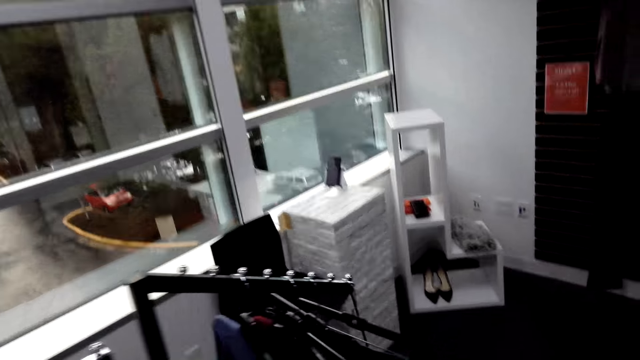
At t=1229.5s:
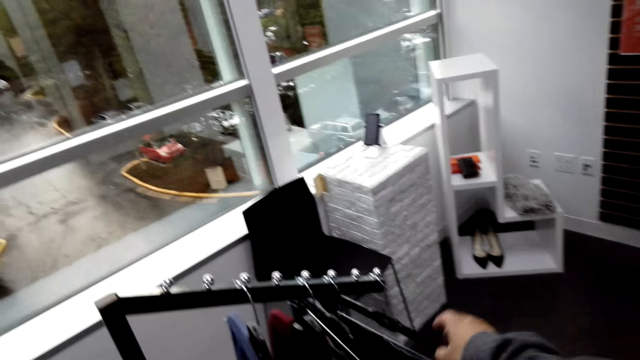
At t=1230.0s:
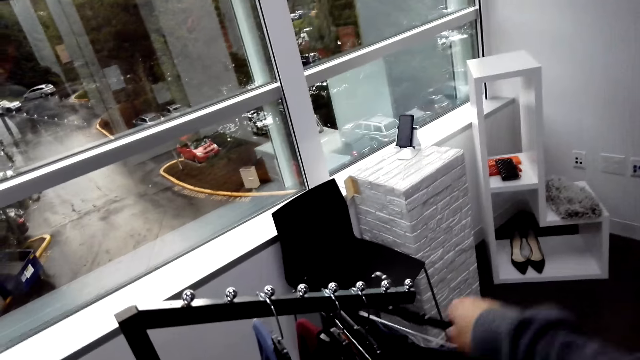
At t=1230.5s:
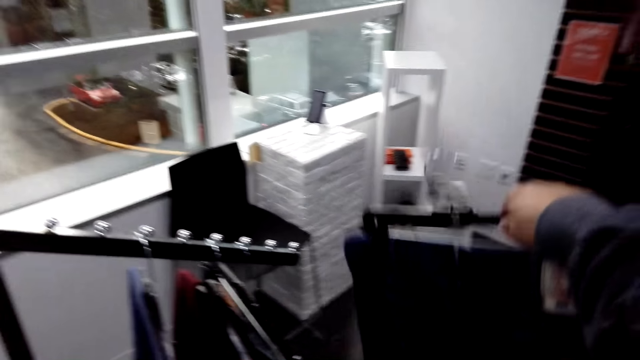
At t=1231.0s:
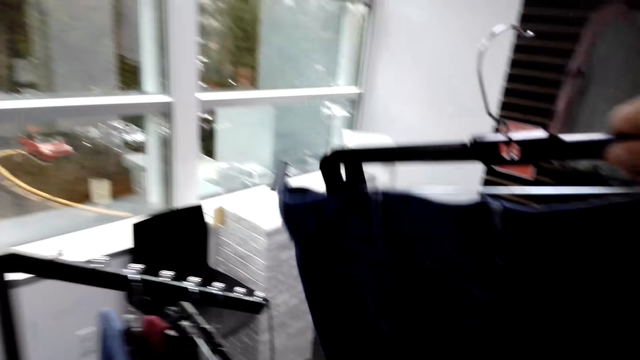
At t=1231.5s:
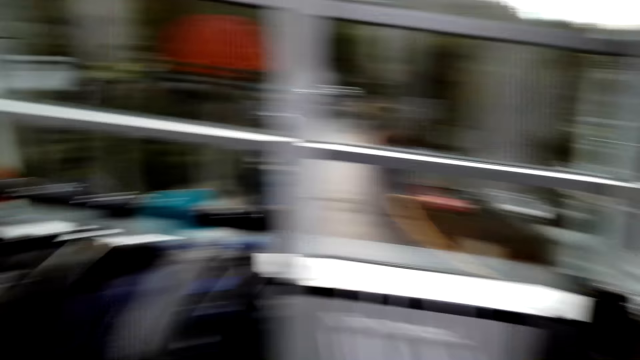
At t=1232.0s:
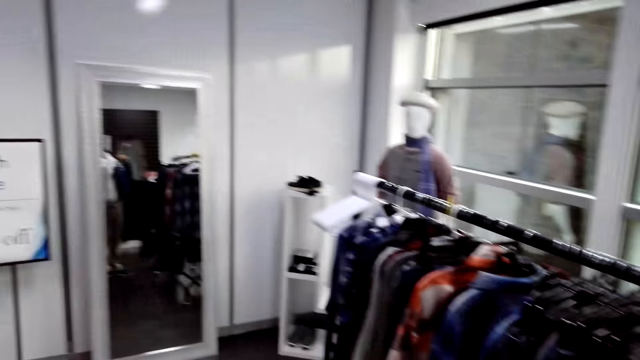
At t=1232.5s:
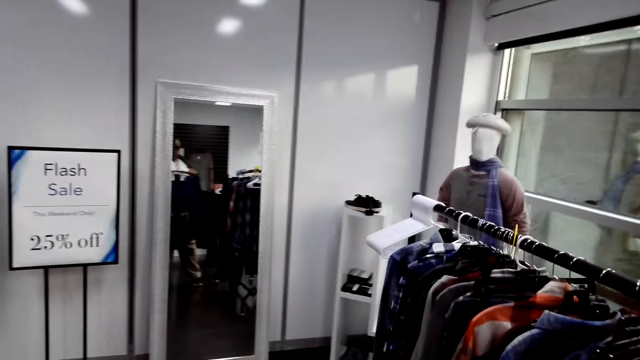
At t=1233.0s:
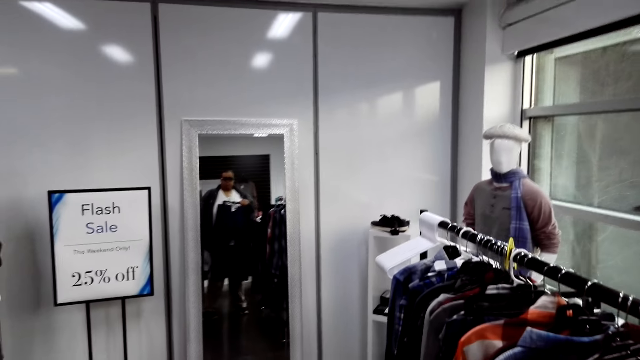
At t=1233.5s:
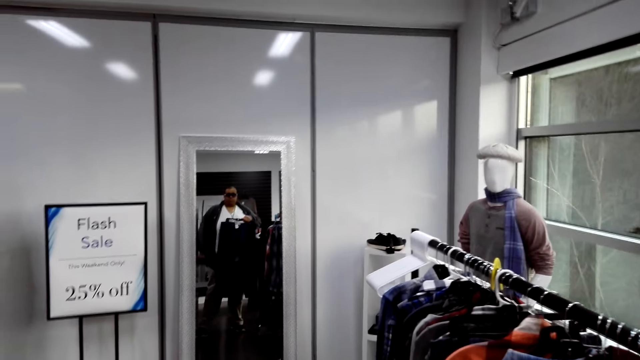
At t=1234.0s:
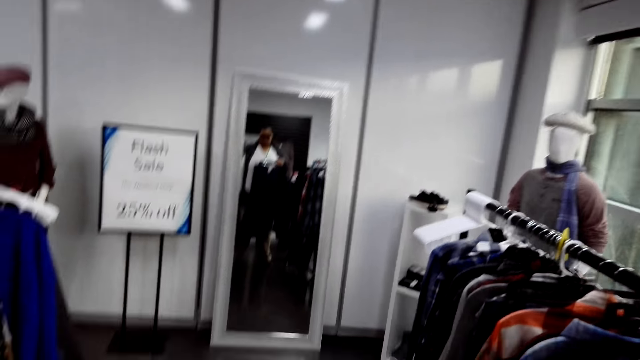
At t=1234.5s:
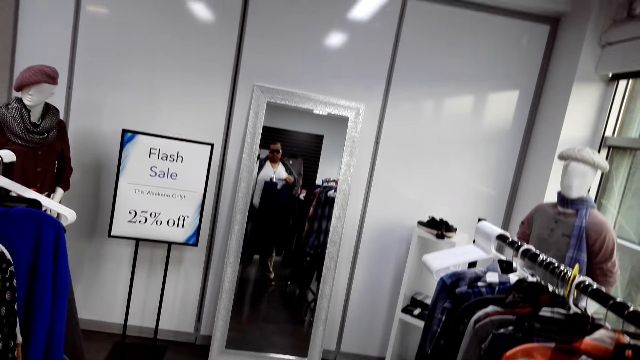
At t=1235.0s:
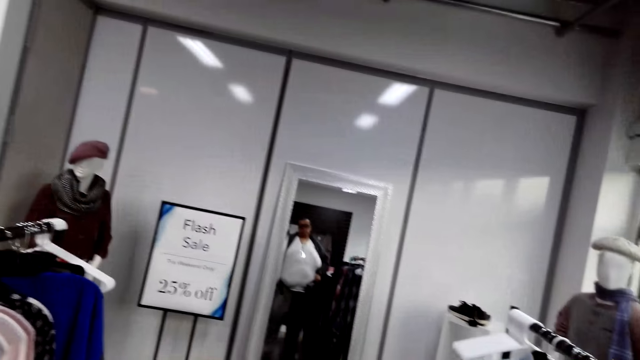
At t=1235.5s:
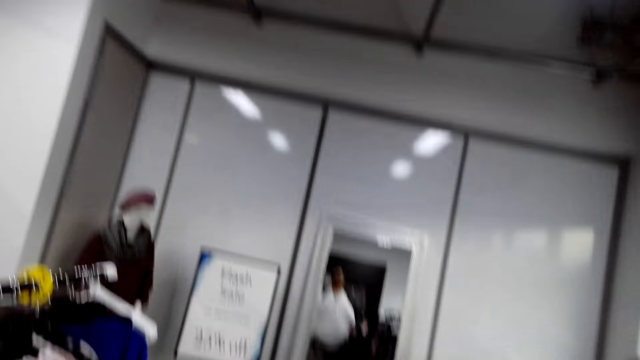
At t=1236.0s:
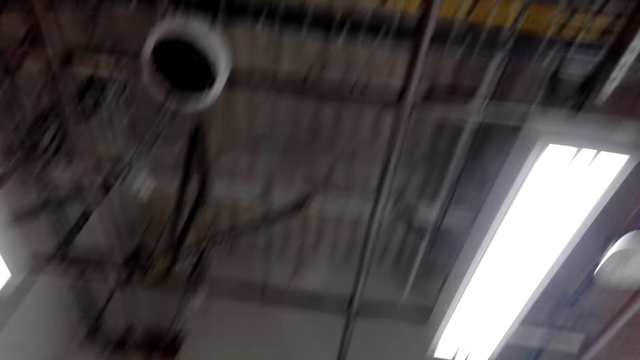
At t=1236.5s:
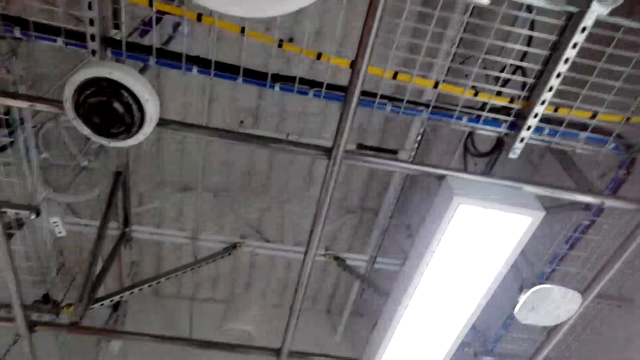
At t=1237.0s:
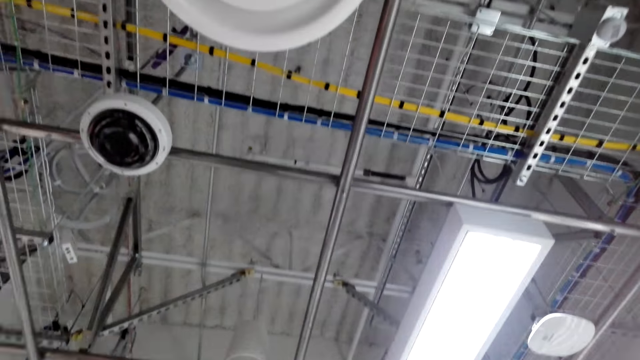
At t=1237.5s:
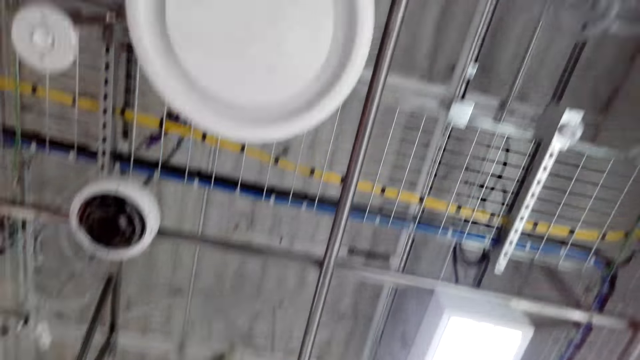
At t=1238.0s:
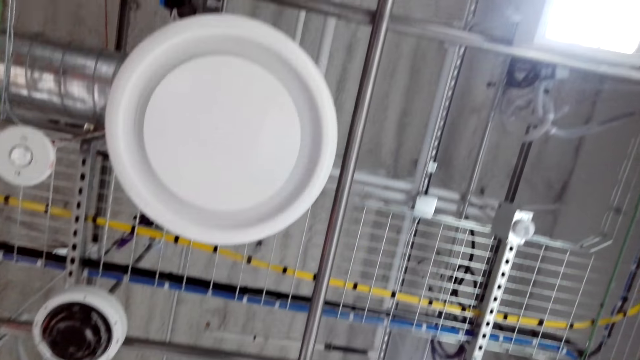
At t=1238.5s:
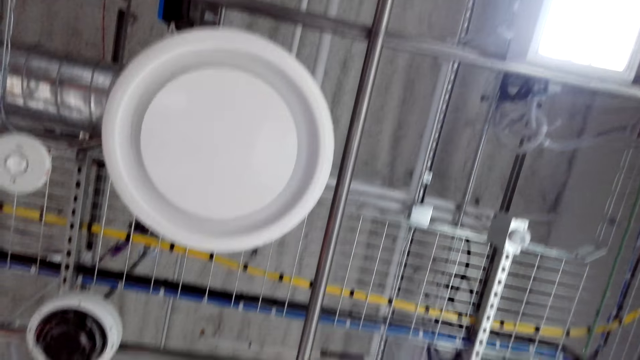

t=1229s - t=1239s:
The camera wearer unhangs a pair of jeans from the clothes rack. He holds the pair of jeans. He turns around with the pair of jeans. He looks at himself on the mirror and holds the pair of jeans. He looks up.

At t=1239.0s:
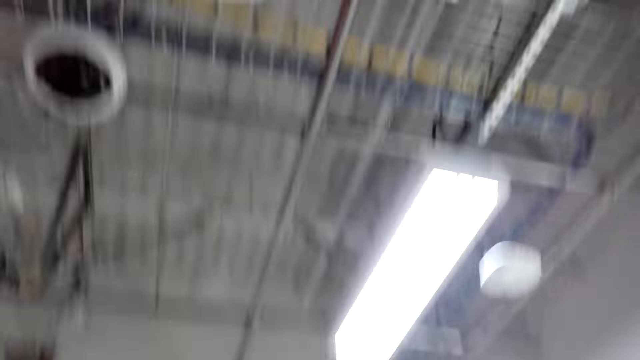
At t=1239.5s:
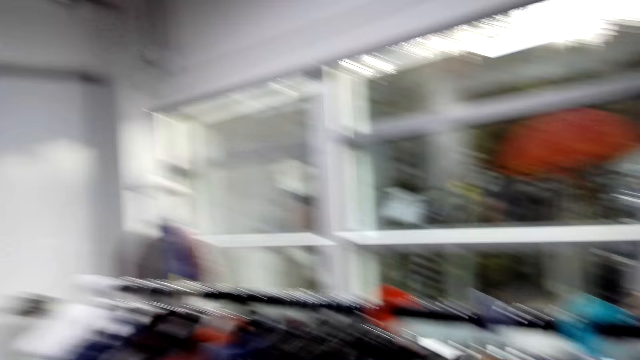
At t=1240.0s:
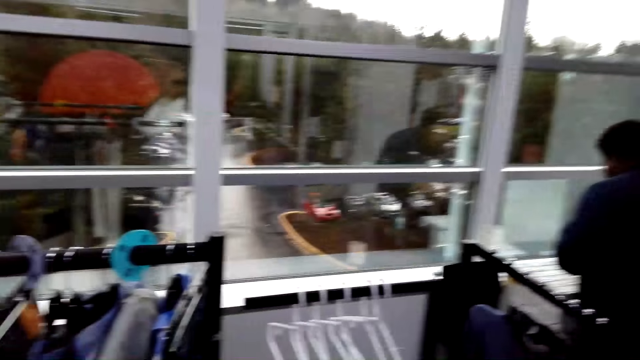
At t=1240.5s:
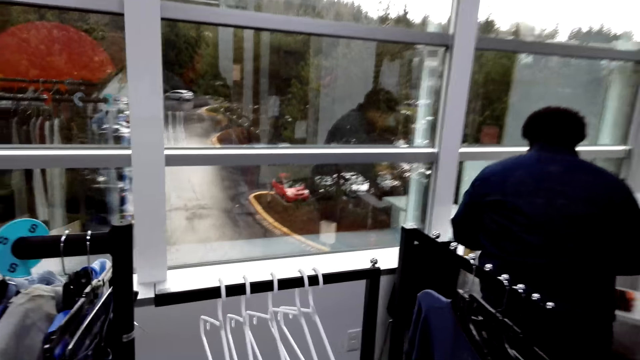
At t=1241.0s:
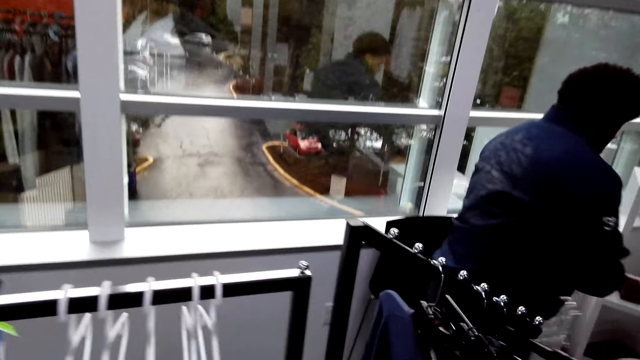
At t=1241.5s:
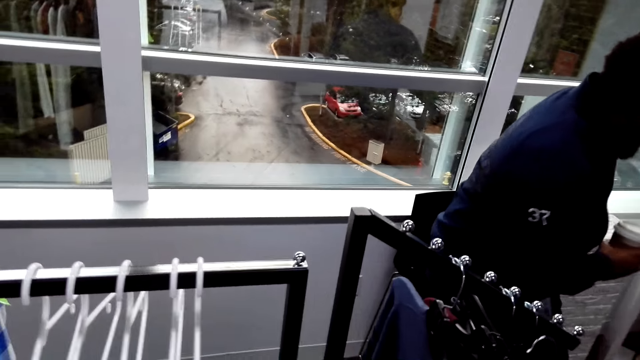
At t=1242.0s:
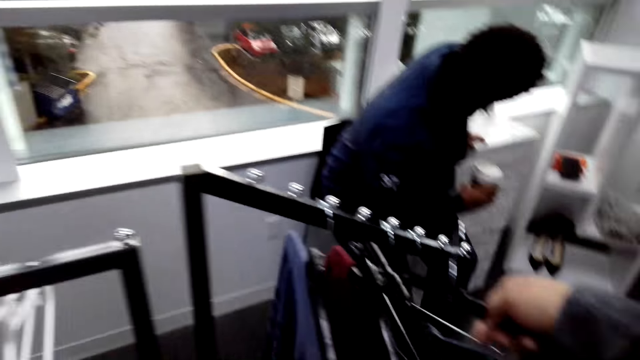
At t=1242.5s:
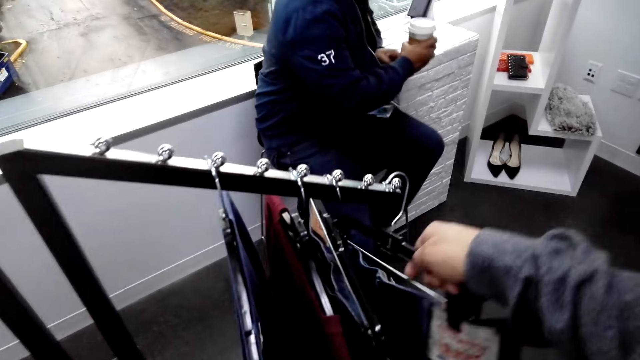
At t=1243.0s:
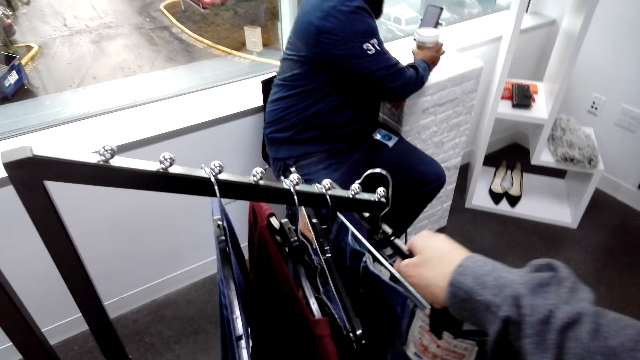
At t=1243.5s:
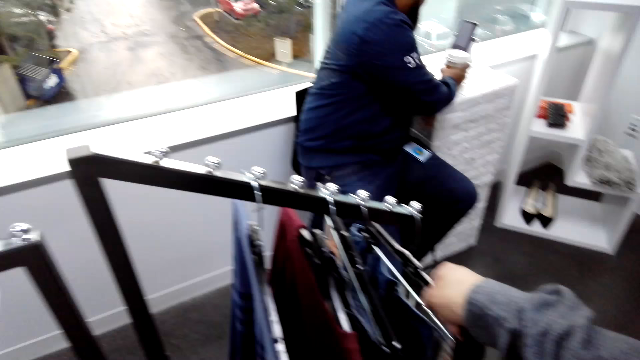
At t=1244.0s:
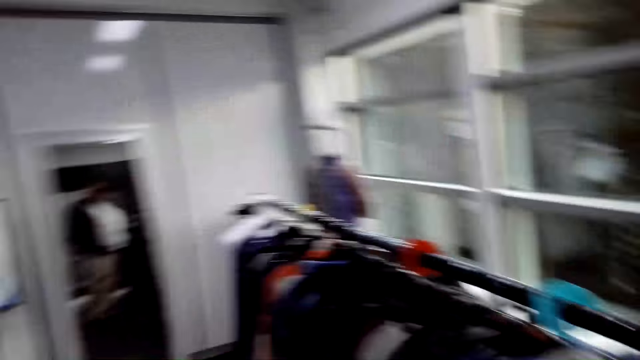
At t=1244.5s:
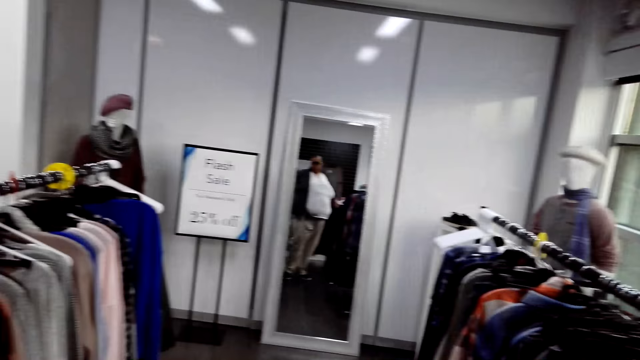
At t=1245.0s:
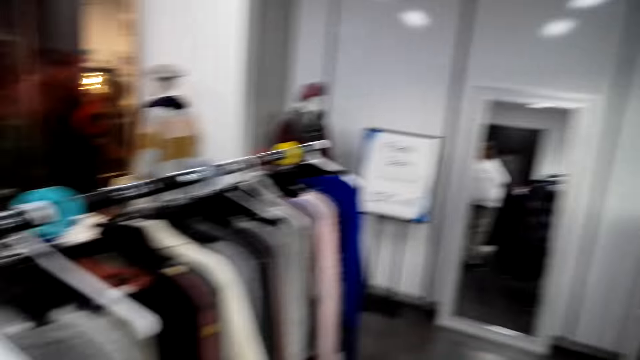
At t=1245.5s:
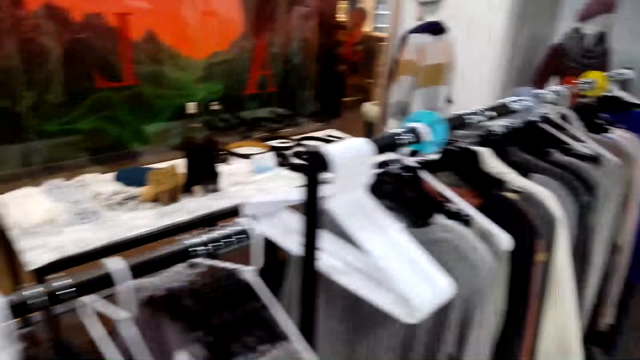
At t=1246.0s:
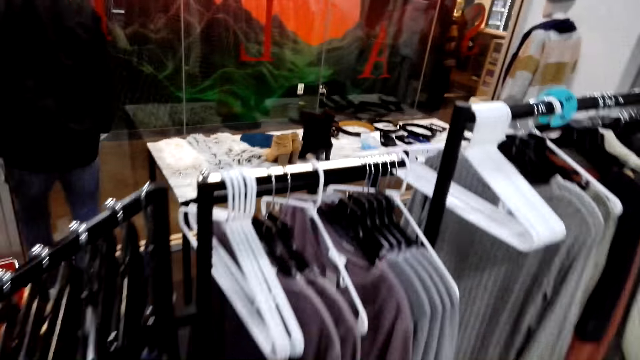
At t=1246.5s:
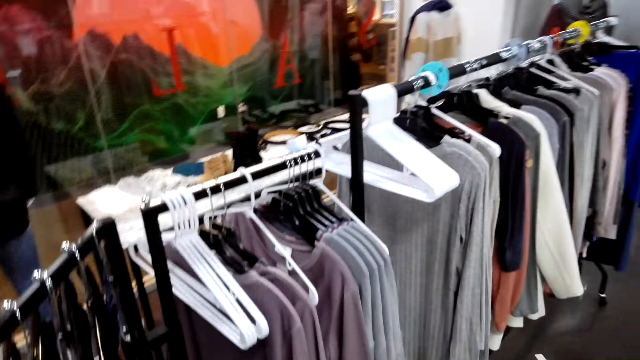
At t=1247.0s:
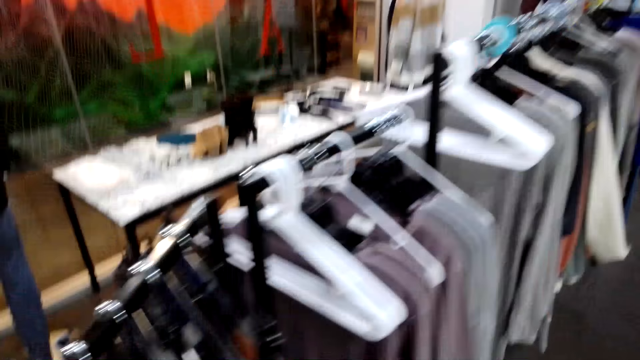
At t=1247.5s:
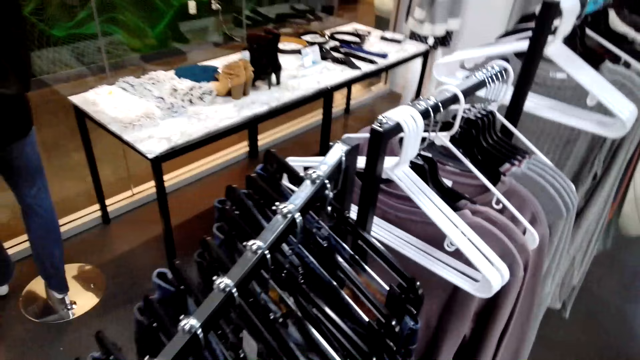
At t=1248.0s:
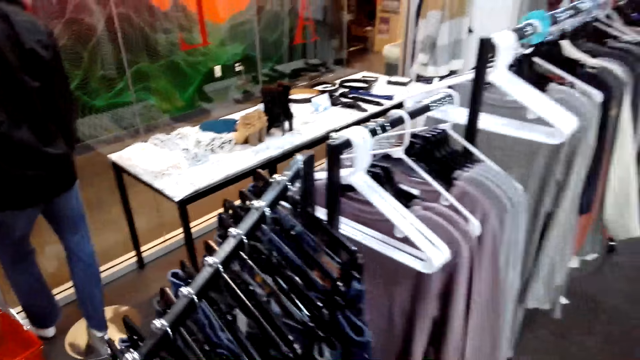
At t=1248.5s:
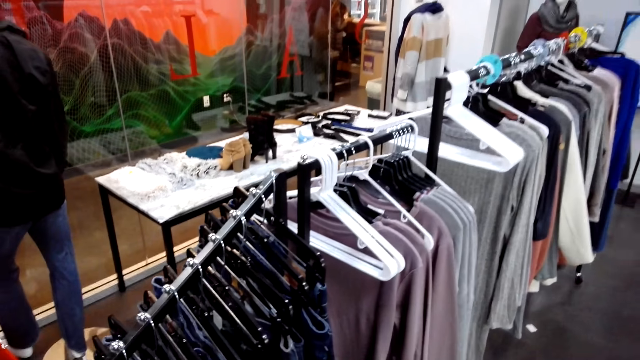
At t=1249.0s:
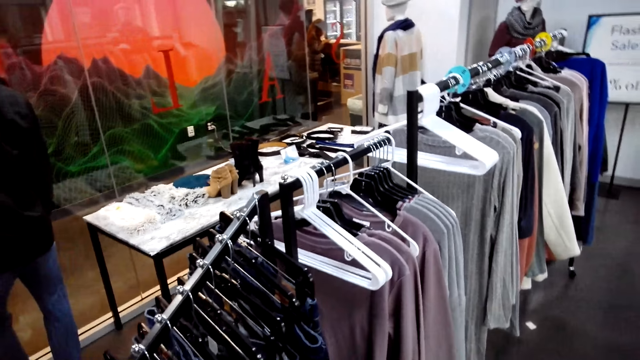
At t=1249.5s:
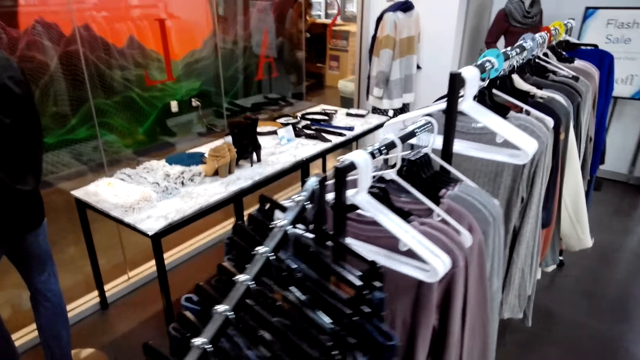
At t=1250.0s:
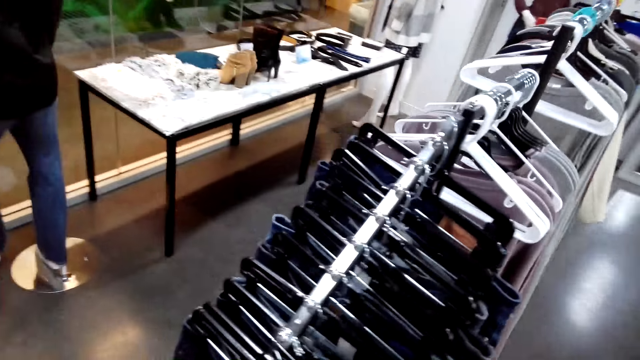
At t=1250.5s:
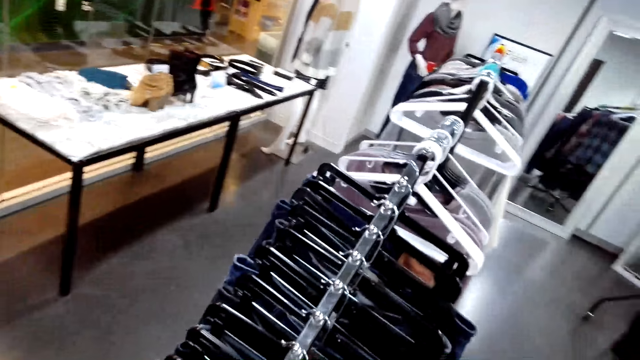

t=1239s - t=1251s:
The camera wearer turns around. They hang the pair of jeans back on the hanger stand. An attendant sits on a chair and holds coffee. The camera wearer turns around. They walk around the store. They gaze at clothes on the hanger stand.
